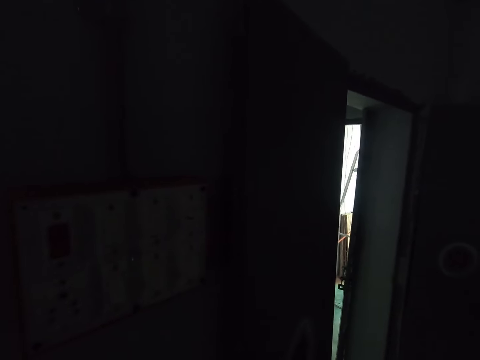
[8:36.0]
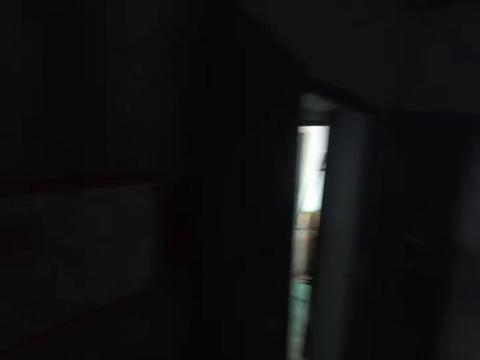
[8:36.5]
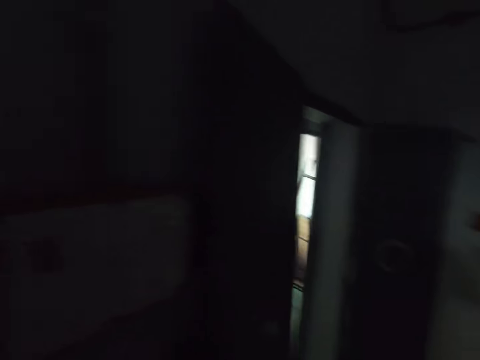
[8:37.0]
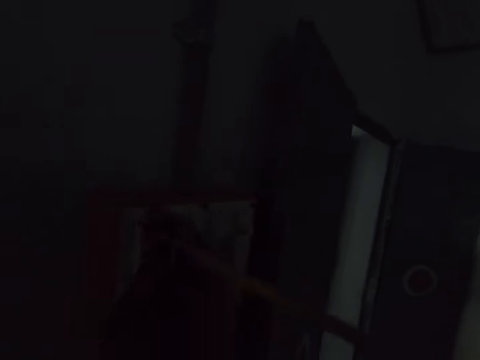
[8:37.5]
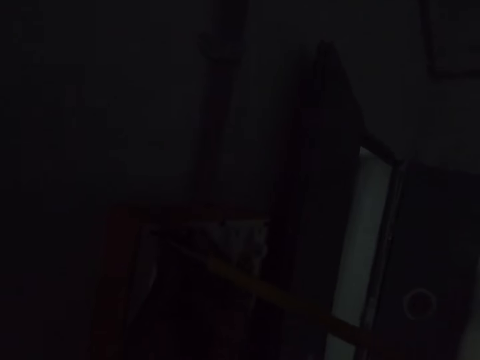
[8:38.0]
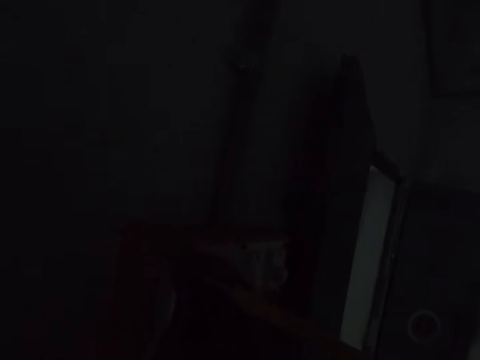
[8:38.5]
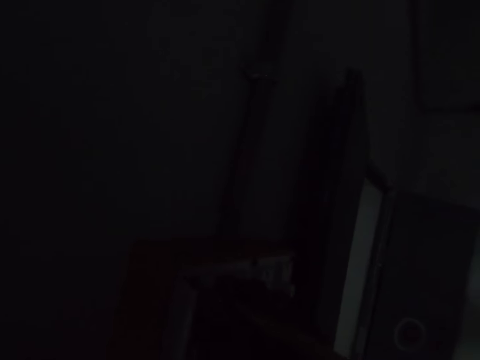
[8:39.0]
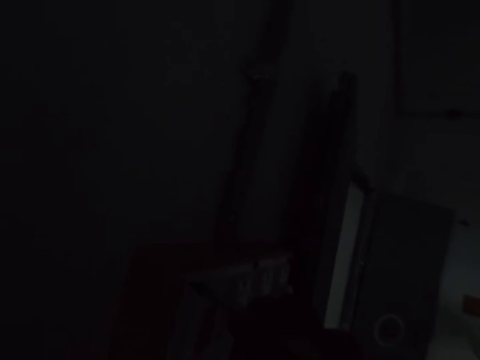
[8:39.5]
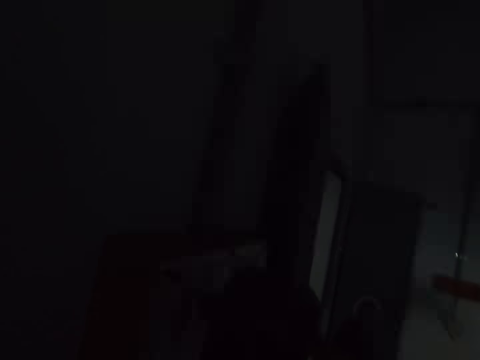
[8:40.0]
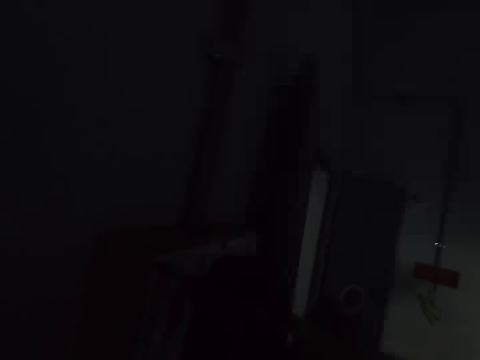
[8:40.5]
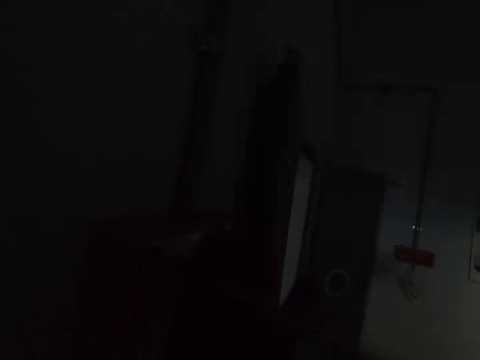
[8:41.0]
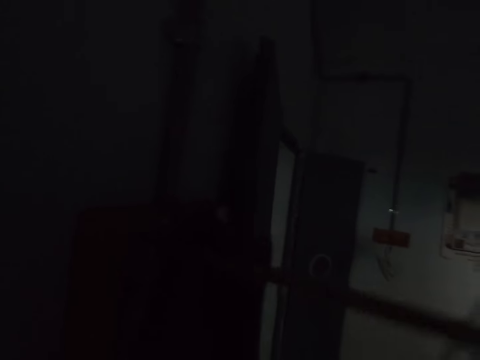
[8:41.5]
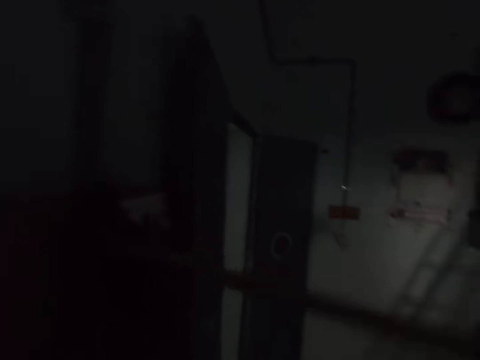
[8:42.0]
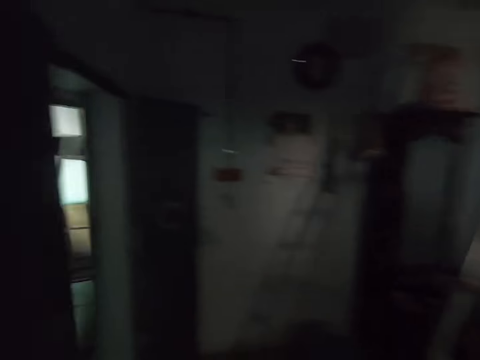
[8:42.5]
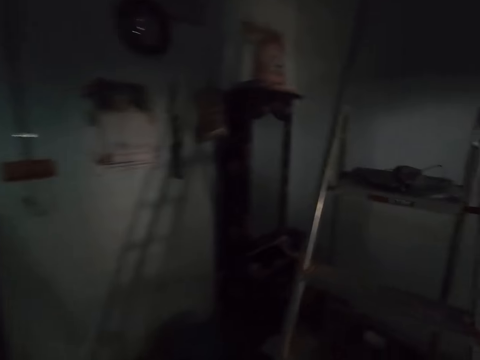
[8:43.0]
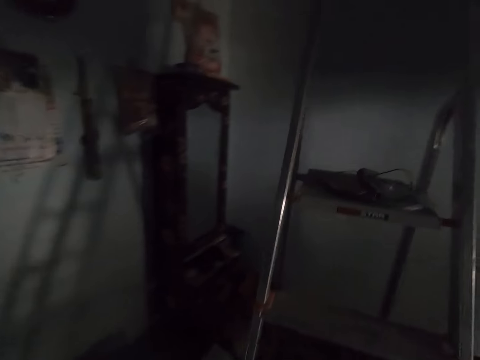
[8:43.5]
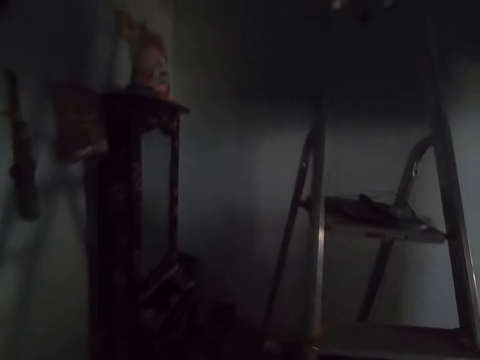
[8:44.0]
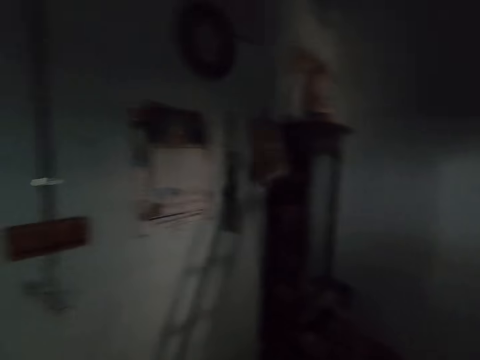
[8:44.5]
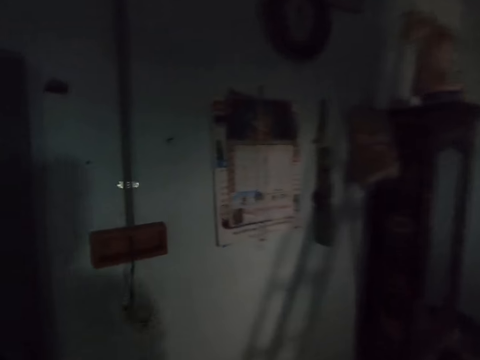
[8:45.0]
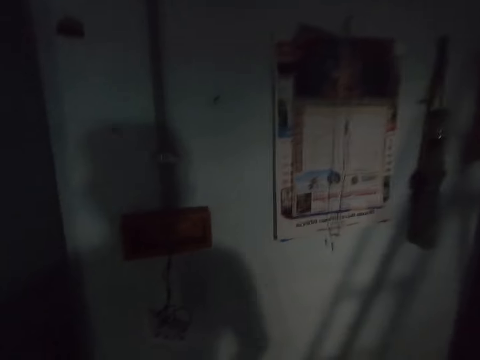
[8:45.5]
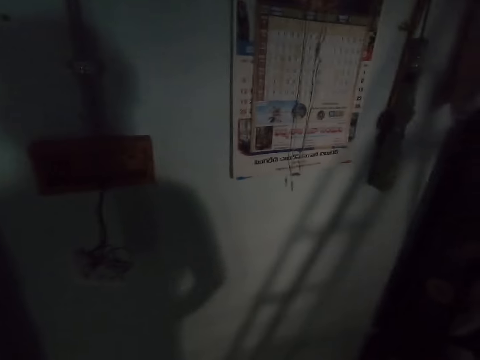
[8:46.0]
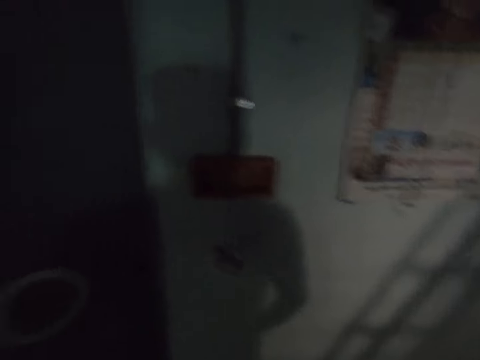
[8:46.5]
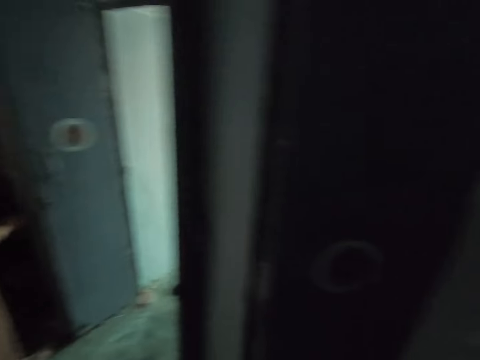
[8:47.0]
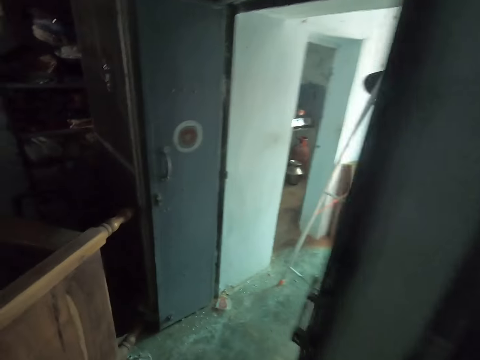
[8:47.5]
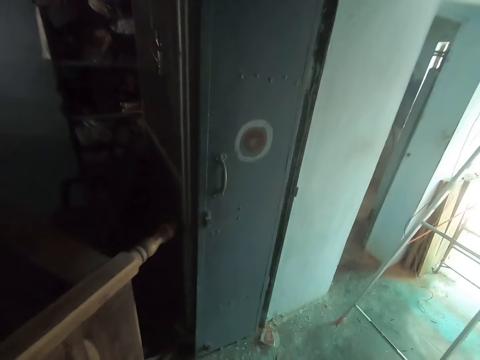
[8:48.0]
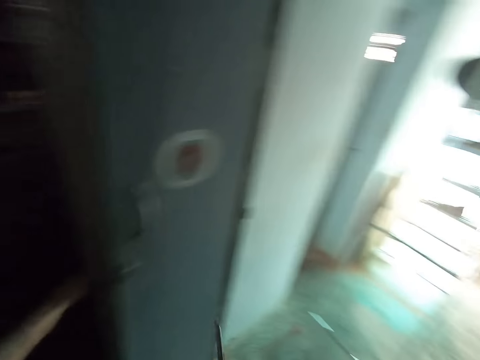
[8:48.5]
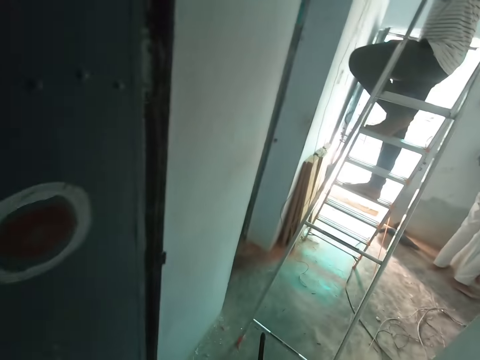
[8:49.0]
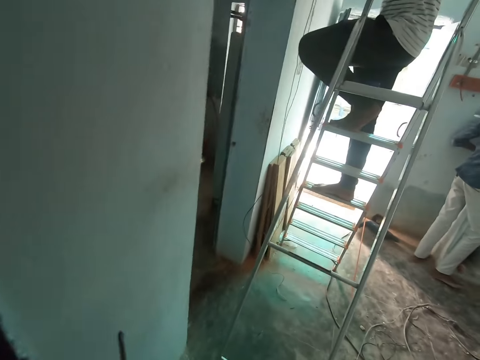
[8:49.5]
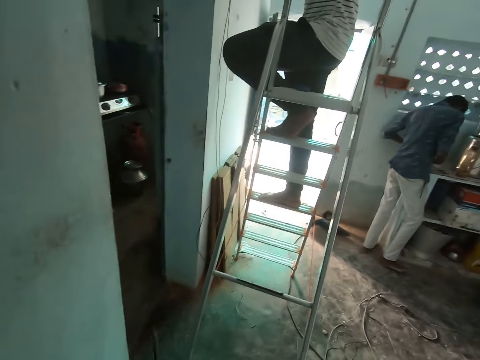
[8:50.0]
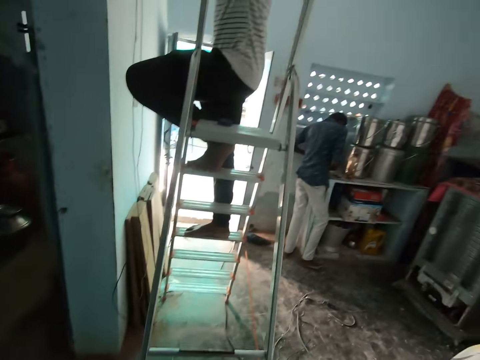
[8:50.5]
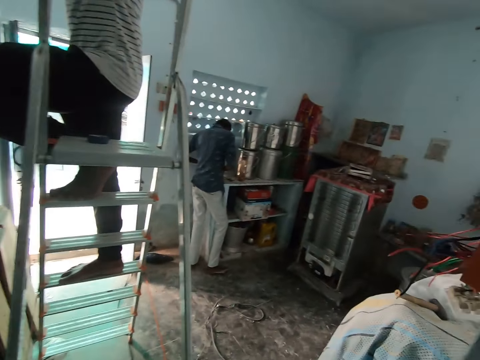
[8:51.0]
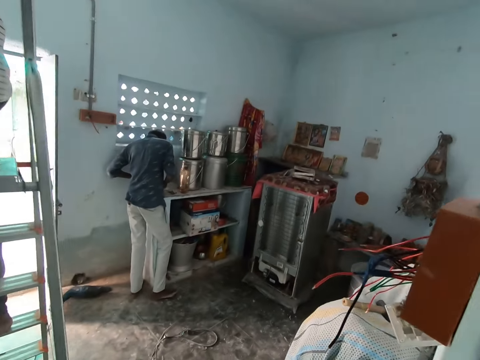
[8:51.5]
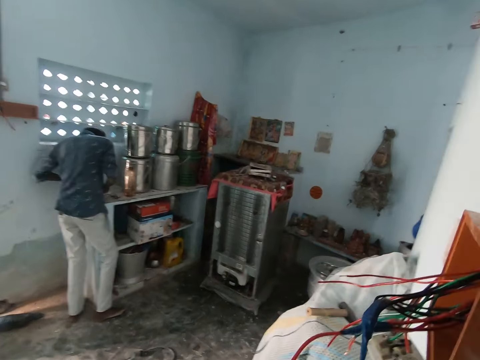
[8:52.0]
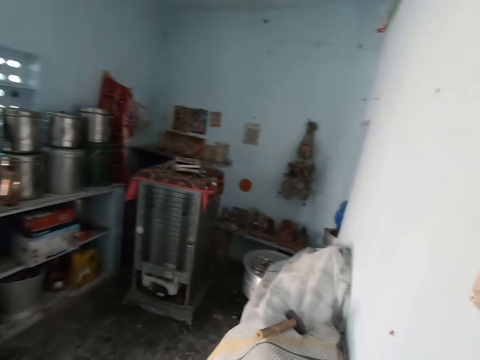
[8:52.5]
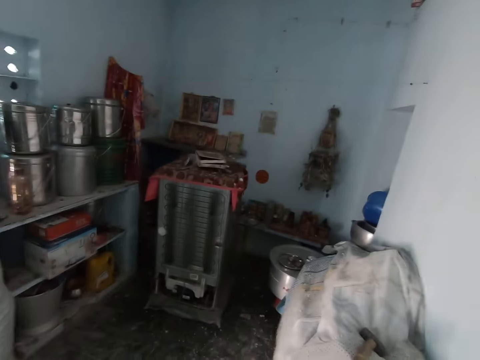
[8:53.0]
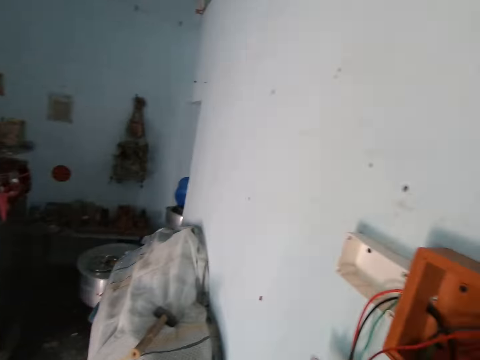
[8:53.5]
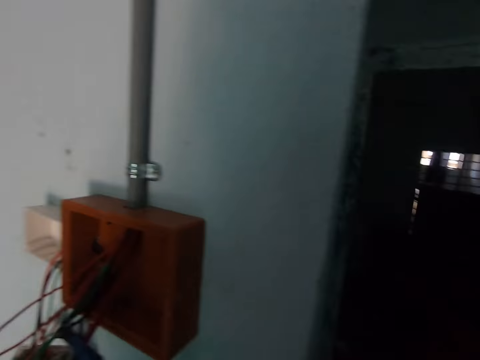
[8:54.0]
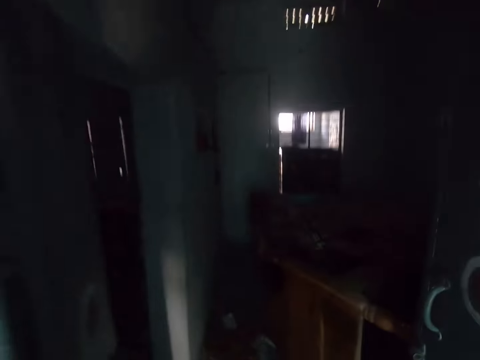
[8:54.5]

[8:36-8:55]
The camera wearer screws in a screw on a motherboard. They look around a house. They walk in a room. They exit the room. They converse. They enter a room. They walk in the room.

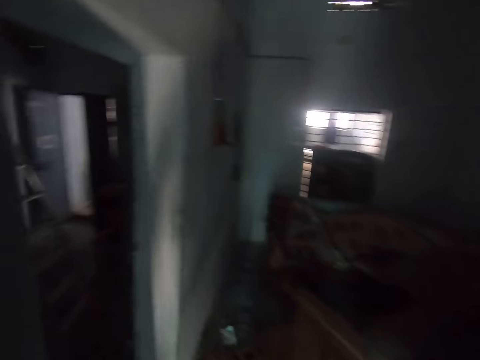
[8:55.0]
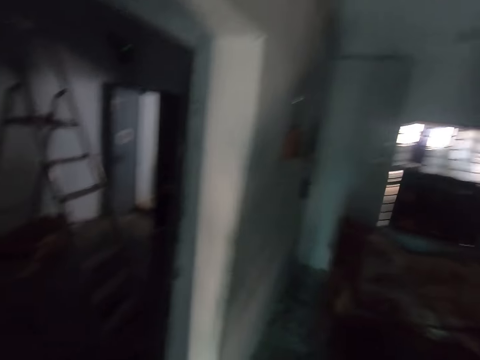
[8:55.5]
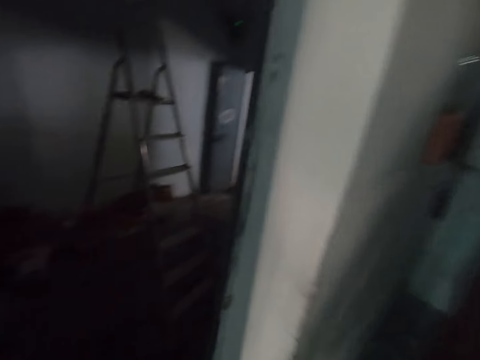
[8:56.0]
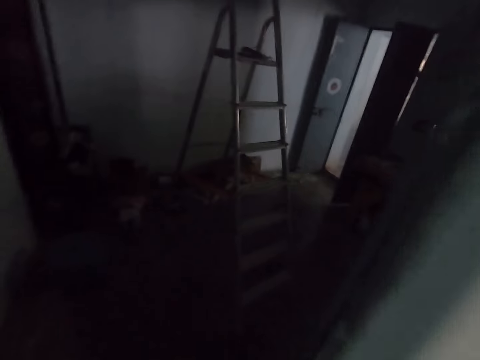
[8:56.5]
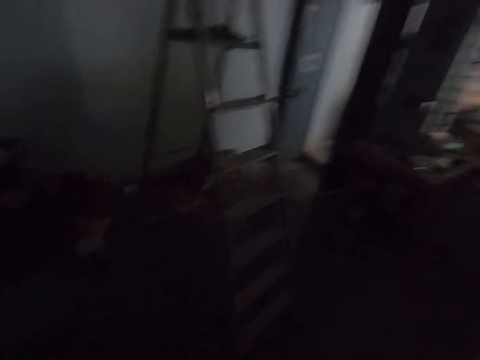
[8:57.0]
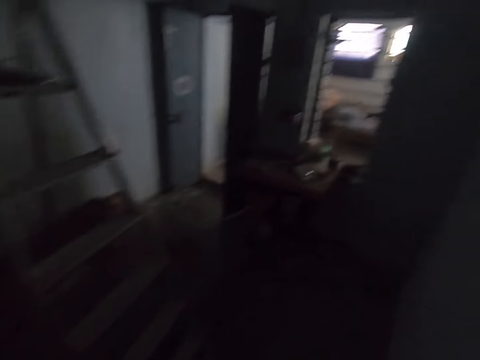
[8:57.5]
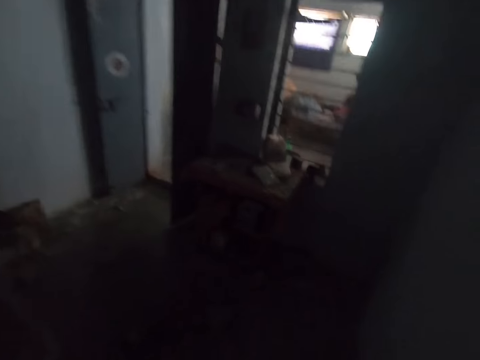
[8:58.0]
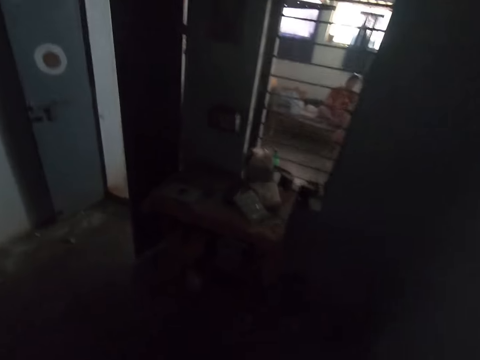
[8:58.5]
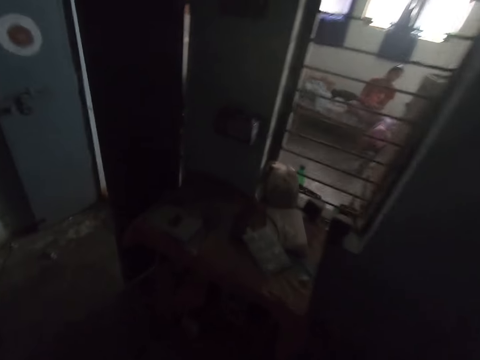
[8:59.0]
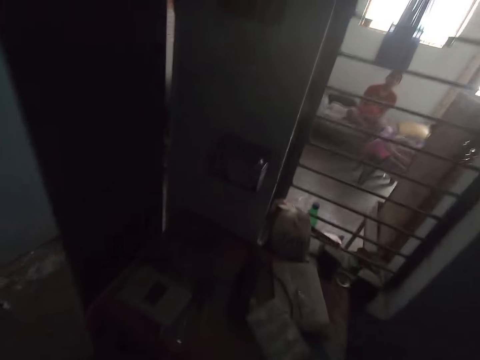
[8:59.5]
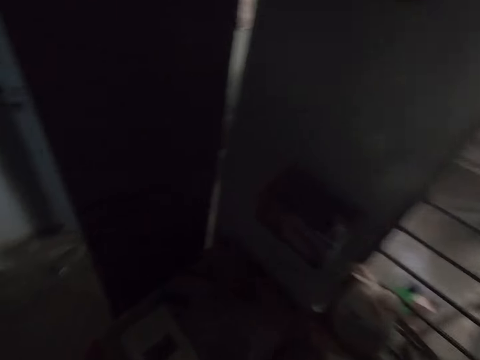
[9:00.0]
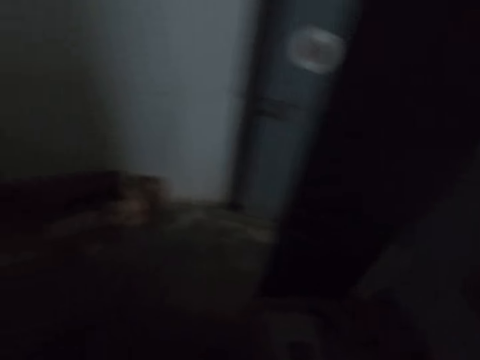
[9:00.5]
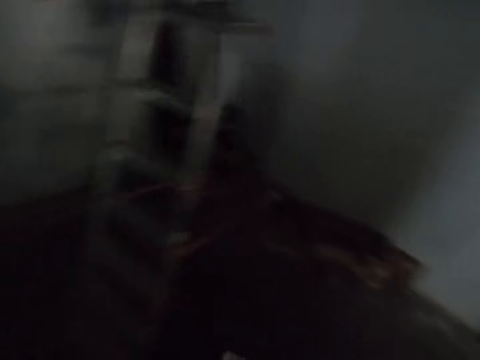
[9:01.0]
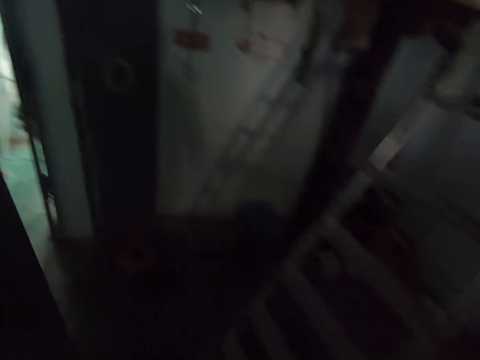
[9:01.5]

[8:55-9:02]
The camera wearer enters a room. They walk in the room. They turn in the room.
